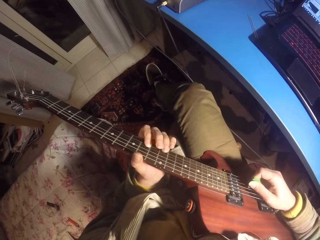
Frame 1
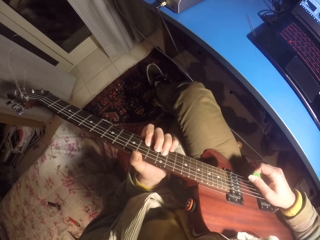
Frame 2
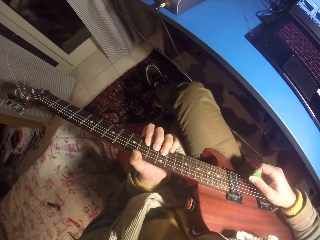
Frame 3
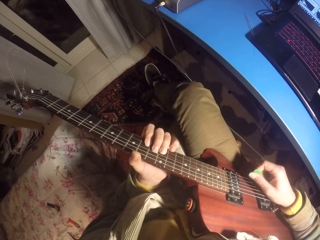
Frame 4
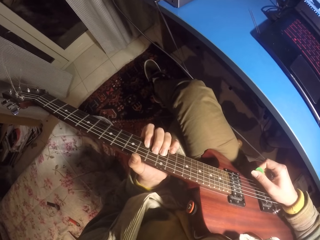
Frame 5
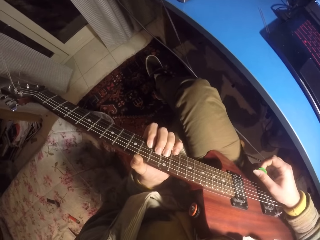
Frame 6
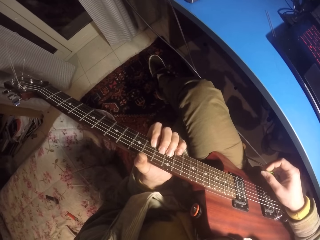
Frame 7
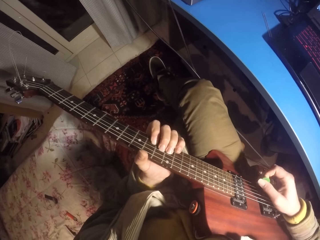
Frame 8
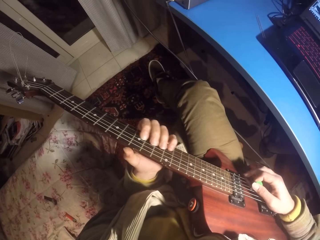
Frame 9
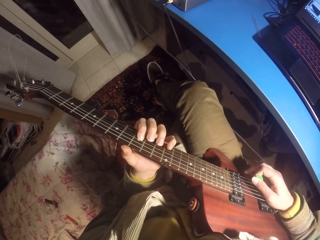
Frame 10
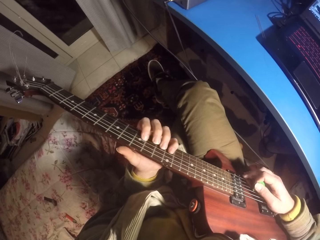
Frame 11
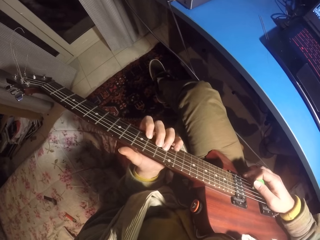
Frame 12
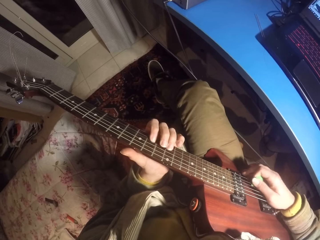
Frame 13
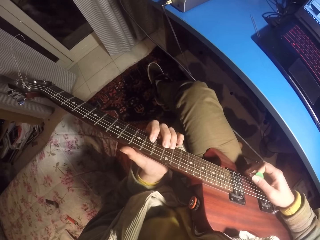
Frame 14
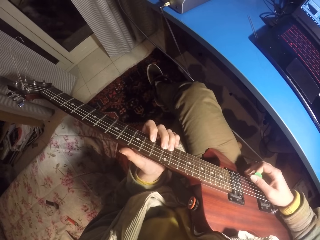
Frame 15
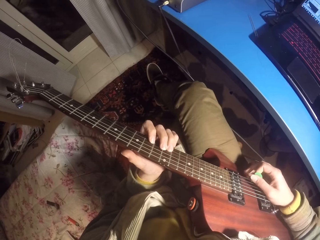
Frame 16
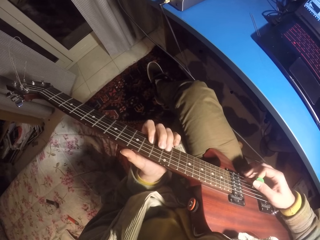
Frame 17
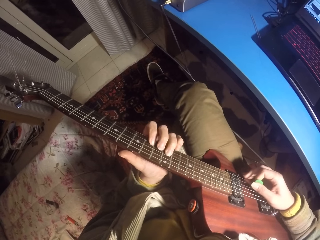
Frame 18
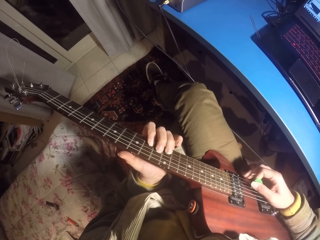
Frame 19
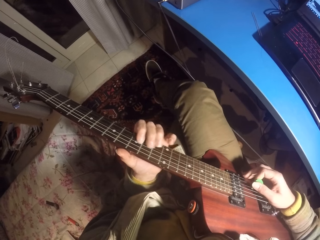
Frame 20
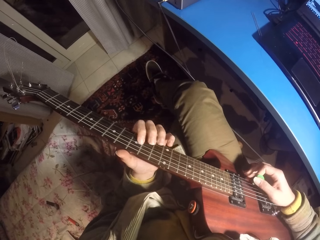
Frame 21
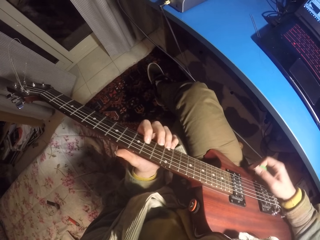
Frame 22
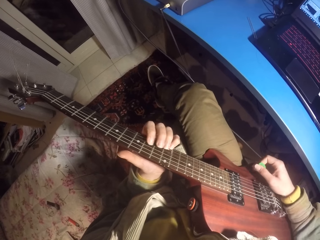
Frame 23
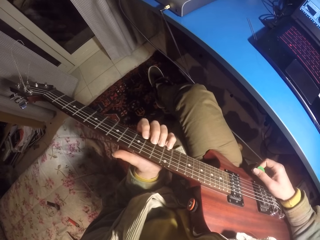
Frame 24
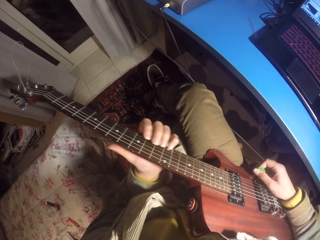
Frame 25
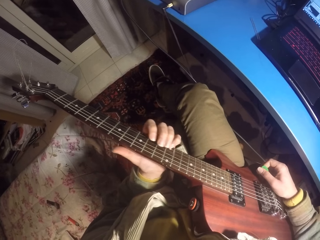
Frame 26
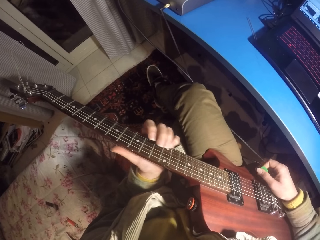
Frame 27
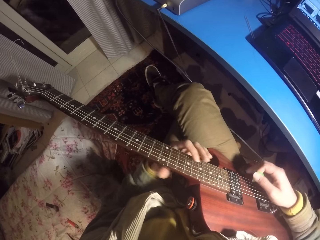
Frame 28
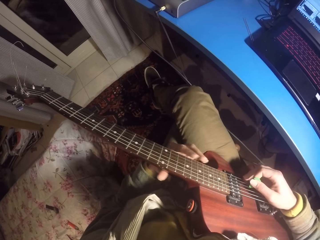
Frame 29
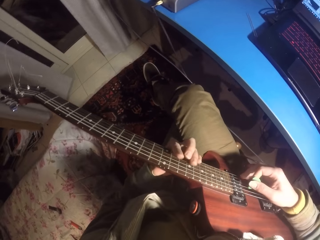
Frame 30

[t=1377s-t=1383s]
The camera wearer plays the guitar.

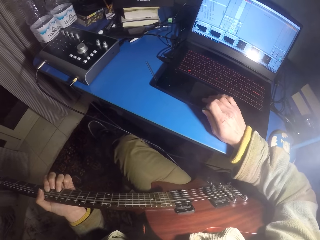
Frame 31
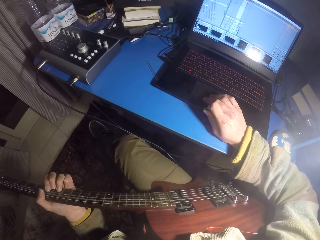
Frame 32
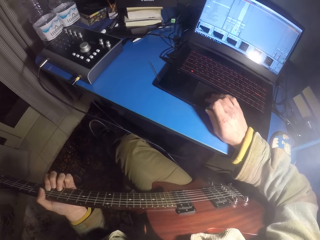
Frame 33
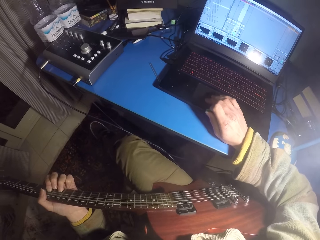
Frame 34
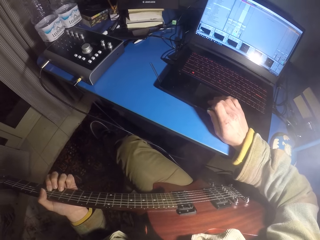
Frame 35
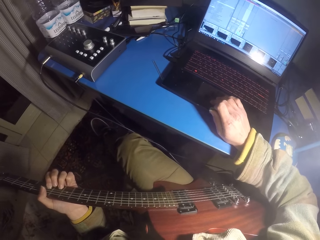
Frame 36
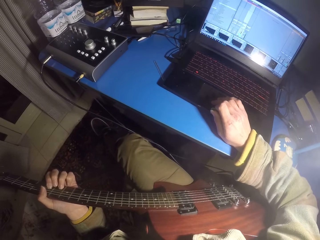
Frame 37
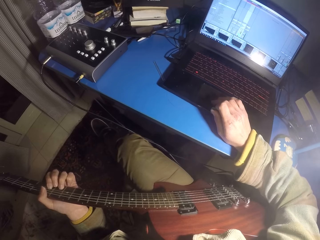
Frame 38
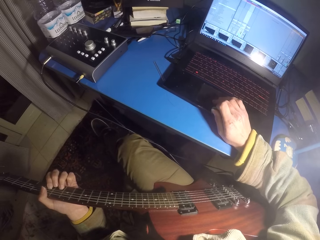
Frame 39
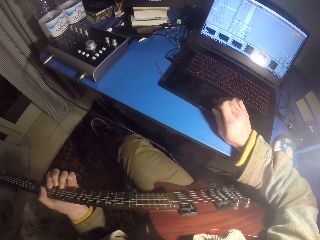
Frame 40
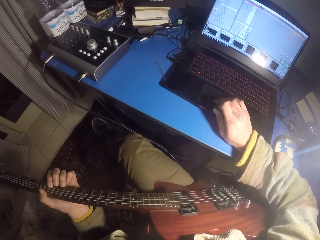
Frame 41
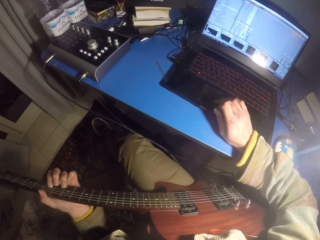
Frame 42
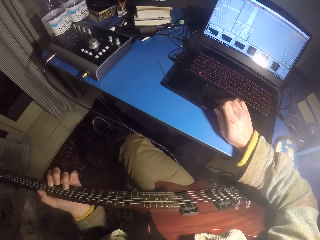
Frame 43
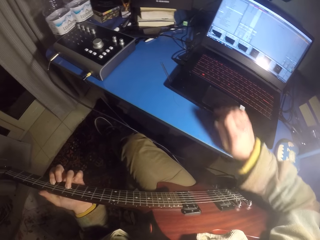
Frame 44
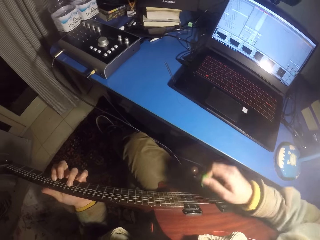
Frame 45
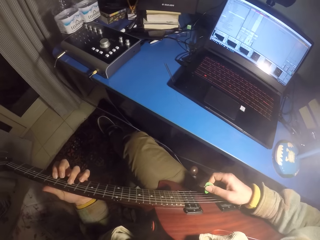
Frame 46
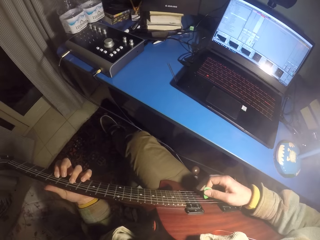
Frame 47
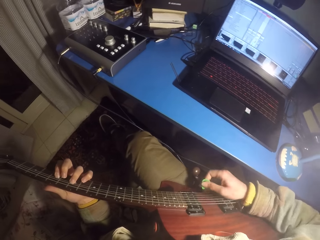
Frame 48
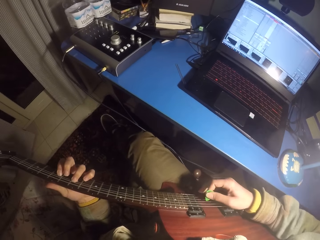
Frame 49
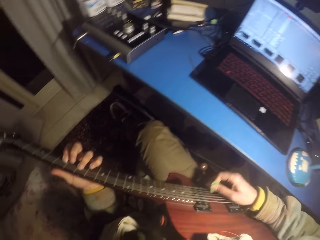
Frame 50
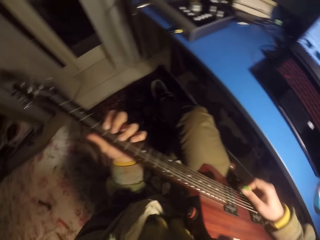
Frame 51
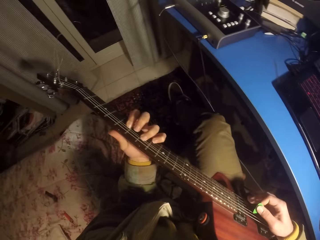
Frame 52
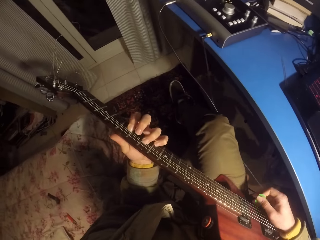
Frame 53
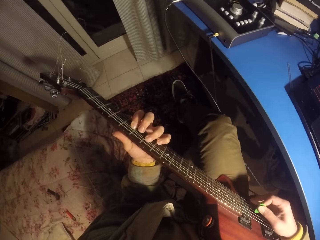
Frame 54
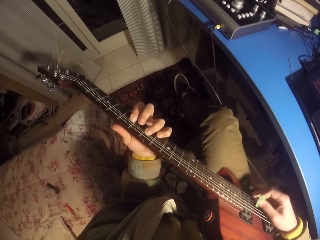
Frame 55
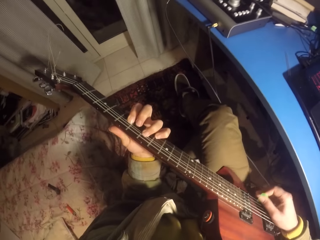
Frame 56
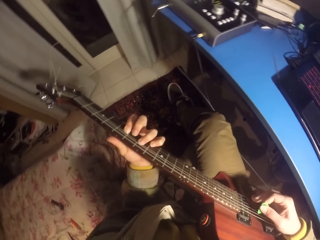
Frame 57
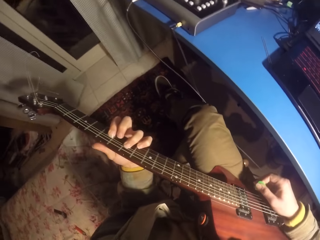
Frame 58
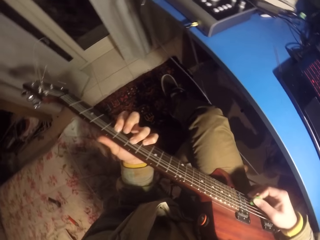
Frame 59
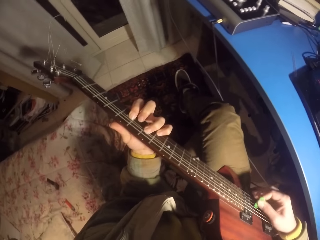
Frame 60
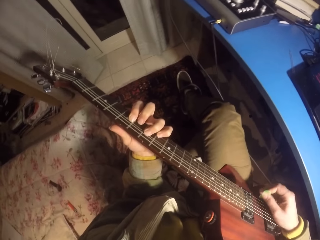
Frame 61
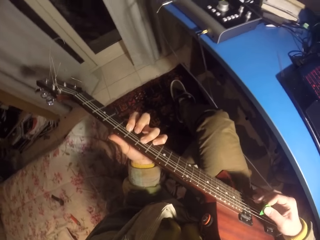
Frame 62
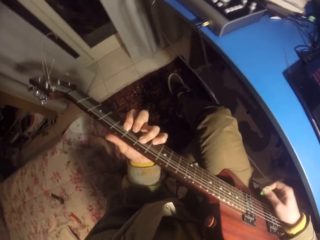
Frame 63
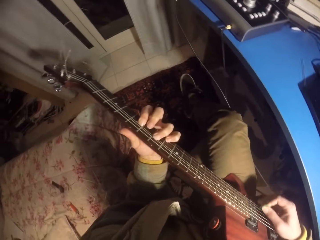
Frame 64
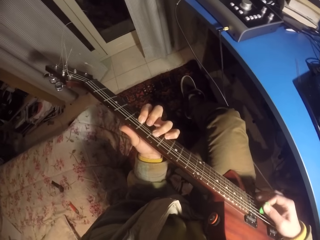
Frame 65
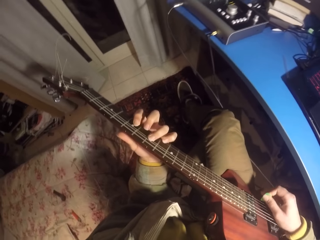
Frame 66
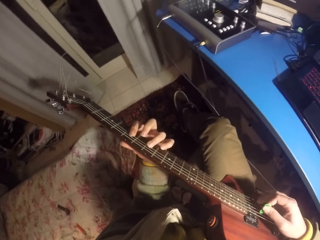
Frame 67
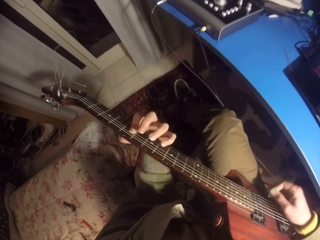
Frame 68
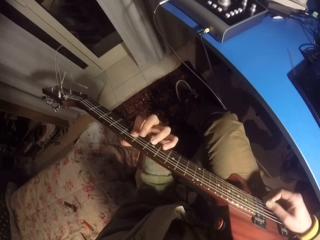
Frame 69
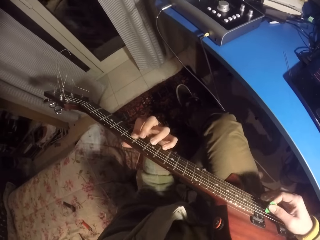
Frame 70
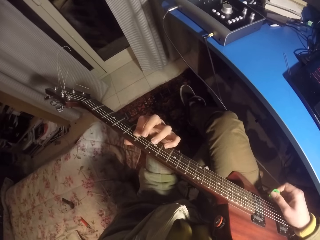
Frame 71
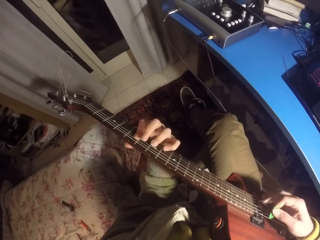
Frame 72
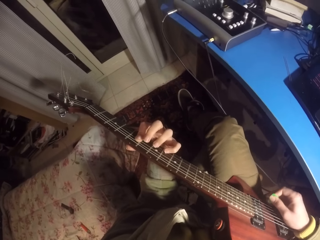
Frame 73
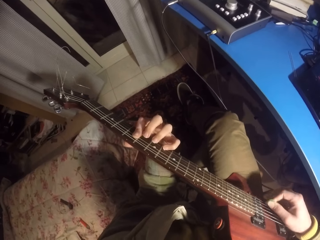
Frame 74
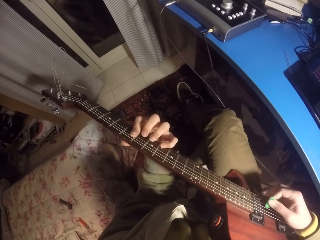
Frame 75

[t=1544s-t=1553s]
The camera wearer scrolls the computer mouse. They use the laptop. They play the guitar.

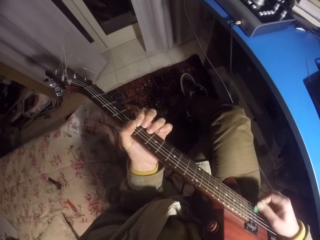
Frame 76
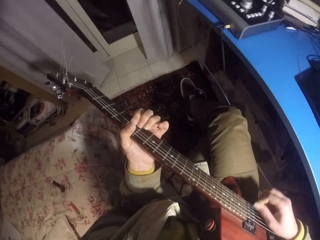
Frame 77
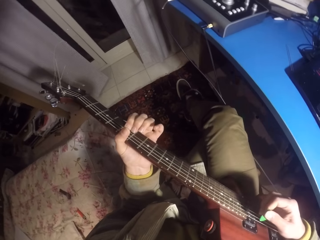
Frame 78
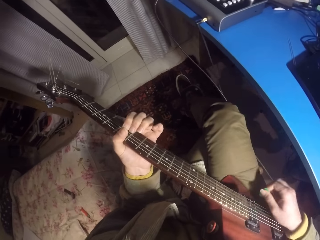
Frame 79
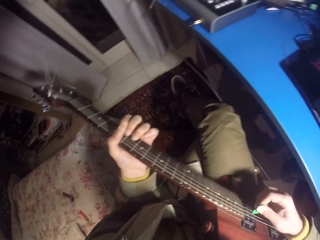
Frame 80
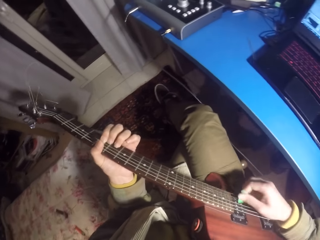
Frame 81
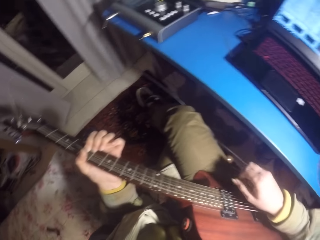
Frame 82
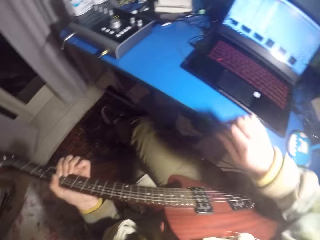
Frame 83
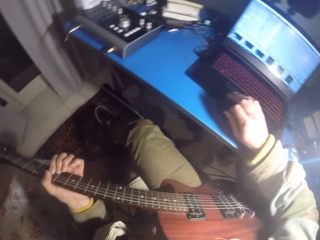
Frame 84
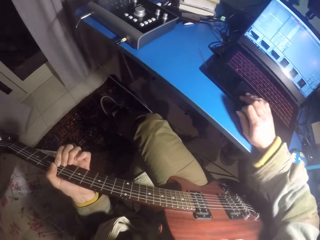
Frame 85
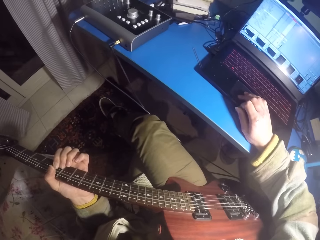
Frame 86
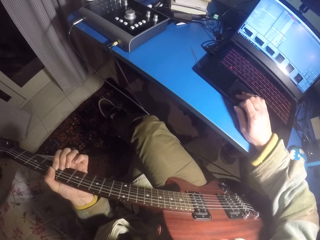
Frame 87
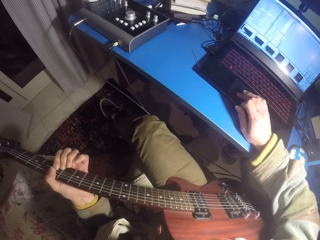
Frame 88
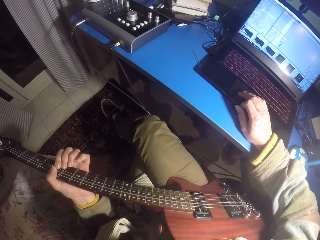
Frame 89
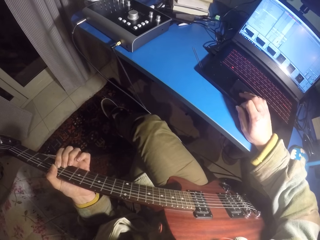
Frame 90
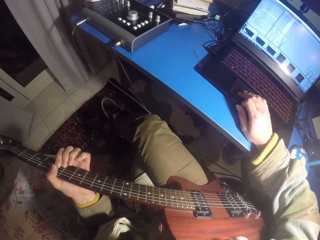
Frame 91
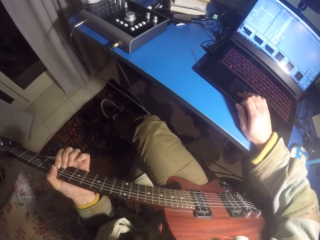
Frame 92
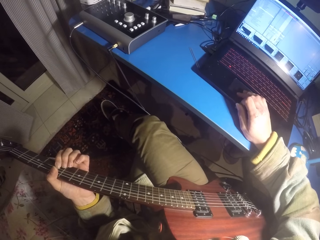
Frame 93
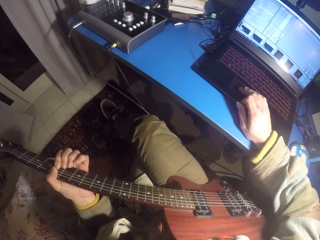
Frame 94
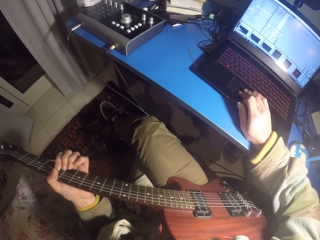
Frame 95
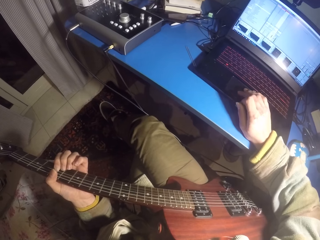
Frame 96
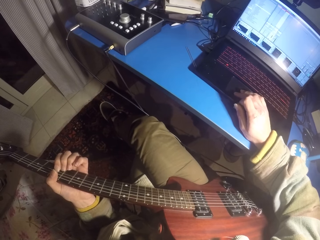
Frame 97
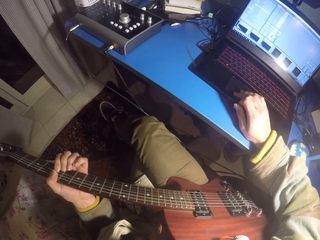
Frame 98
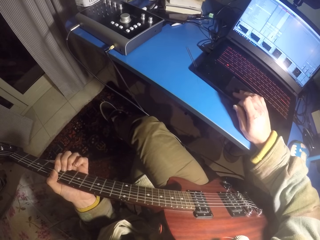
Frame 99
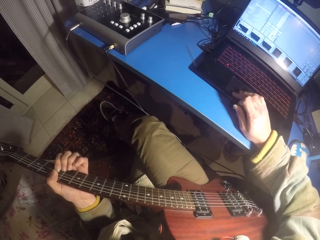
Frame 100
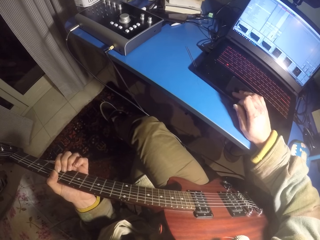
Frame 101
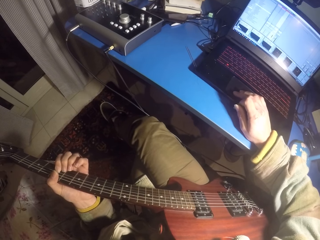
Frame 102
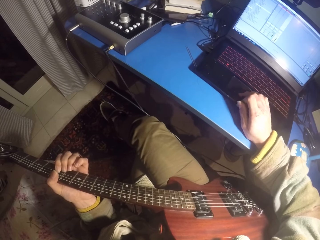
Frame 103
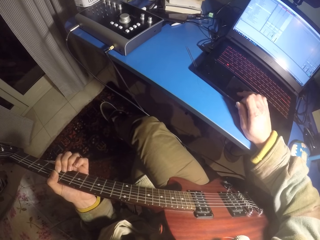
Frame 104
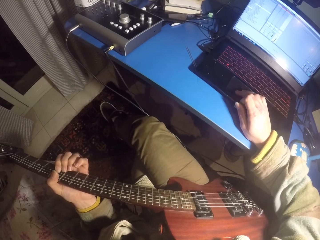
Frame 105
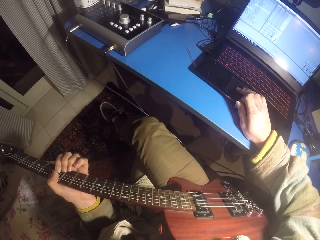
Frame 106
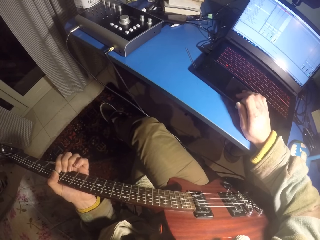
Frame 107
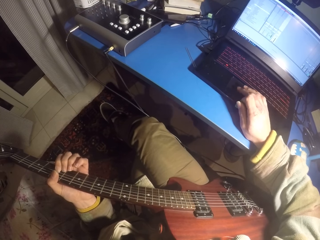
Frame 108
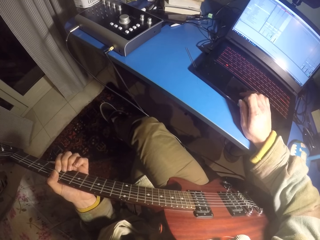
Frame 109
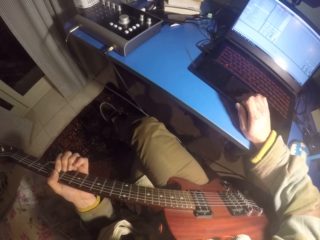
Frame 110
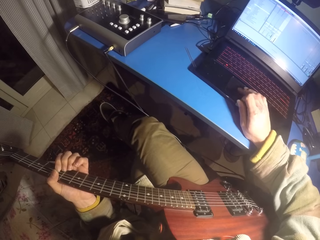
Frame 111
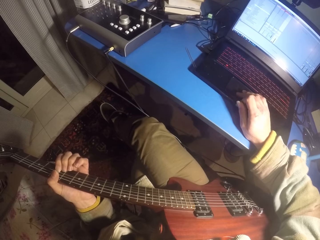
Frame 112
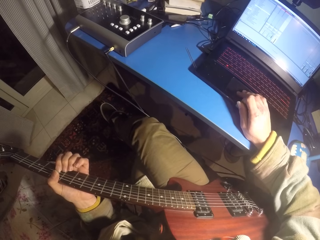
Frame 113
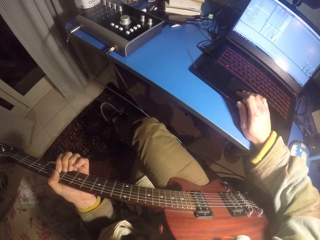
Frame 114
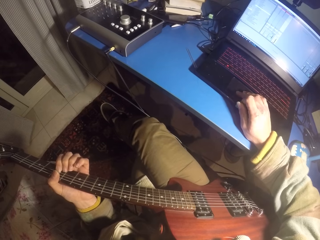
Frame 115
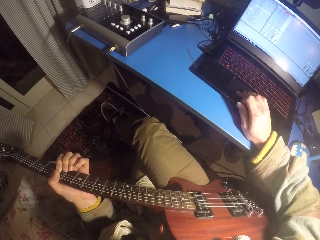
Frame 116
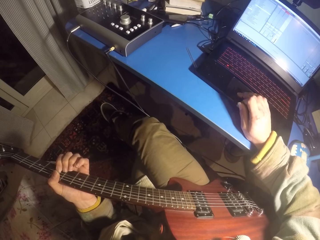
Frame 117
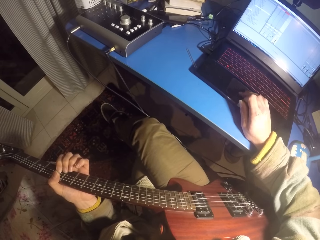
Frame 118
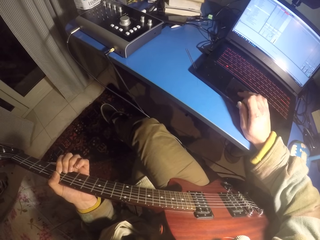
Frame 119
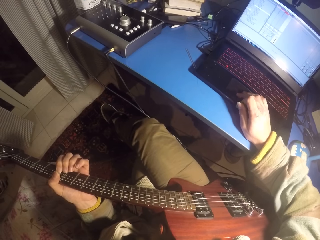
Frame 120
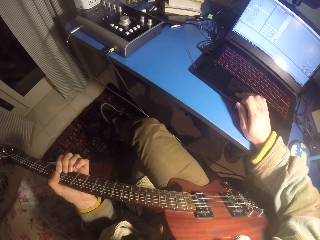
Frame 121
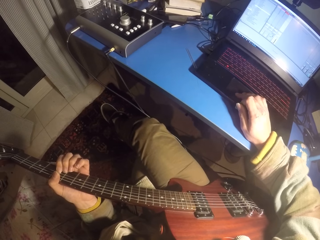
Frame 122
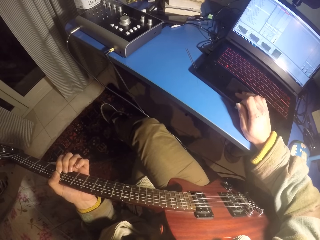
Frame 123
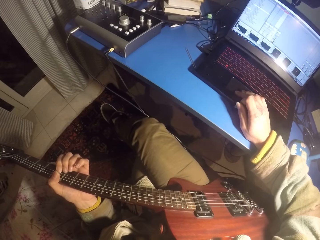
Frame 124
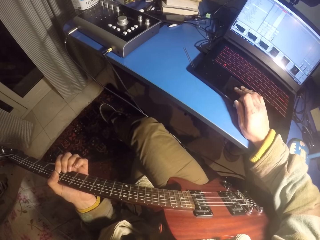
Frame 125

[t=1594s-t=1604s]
The camera wearer scrolls the computer mouse. They use the laptop.
